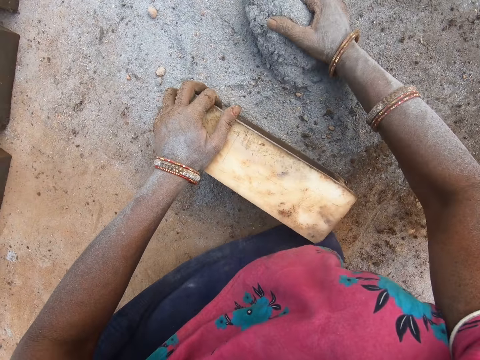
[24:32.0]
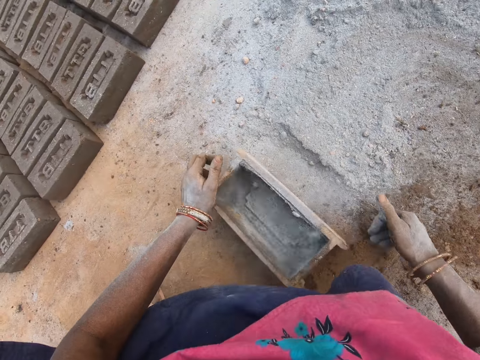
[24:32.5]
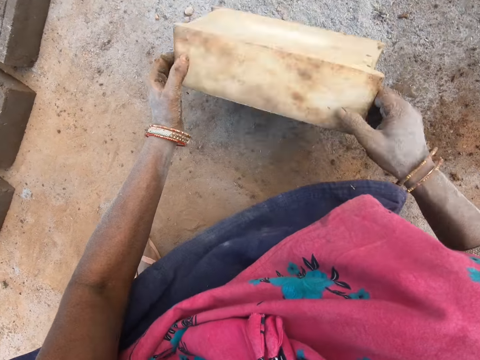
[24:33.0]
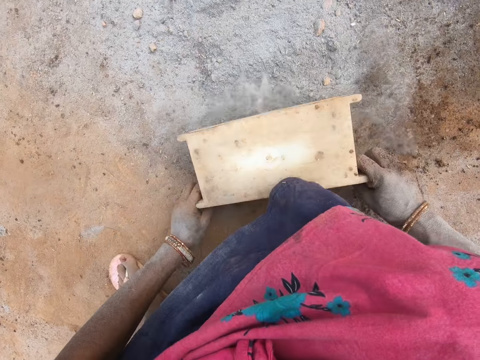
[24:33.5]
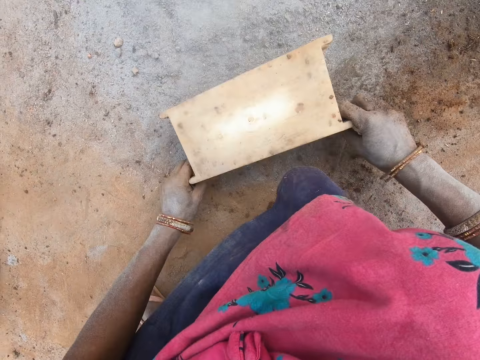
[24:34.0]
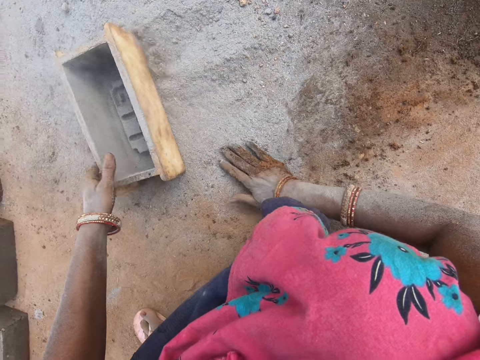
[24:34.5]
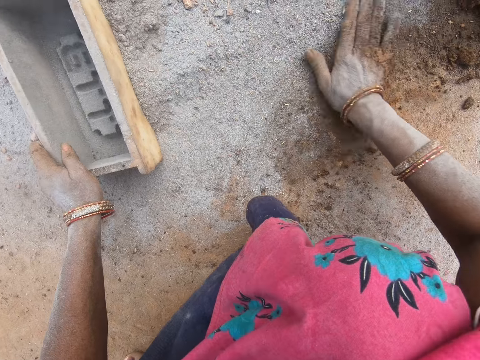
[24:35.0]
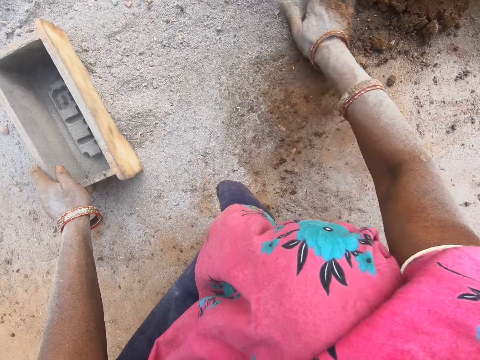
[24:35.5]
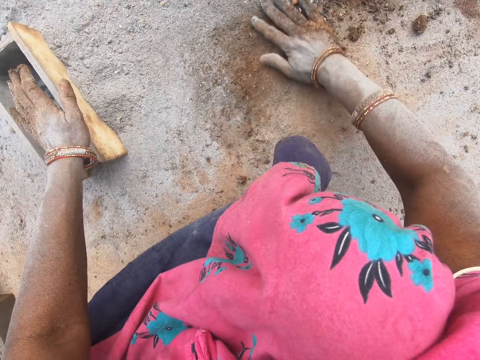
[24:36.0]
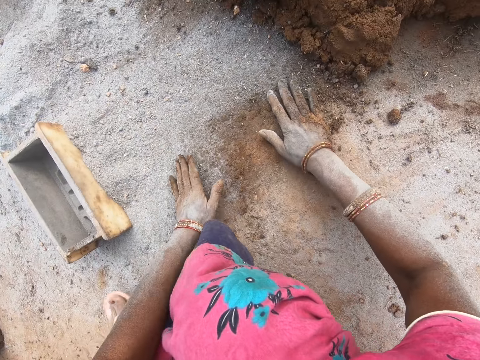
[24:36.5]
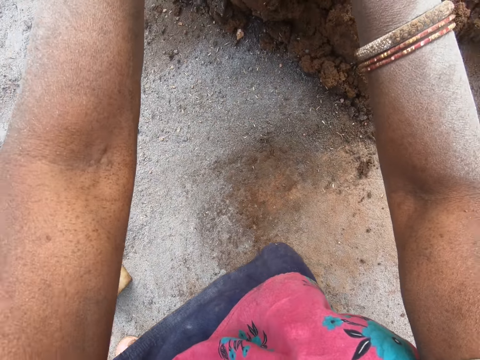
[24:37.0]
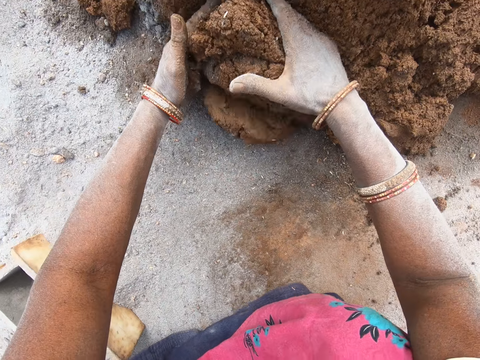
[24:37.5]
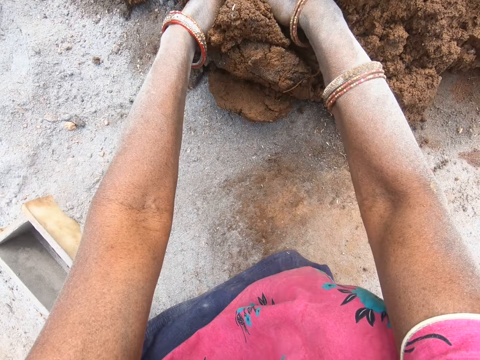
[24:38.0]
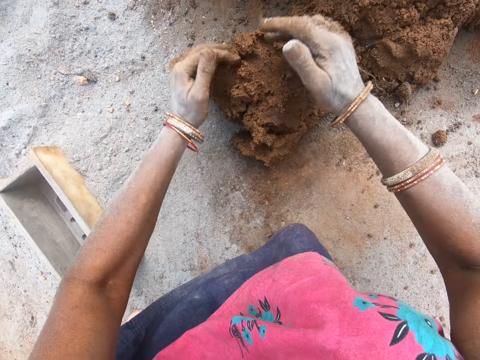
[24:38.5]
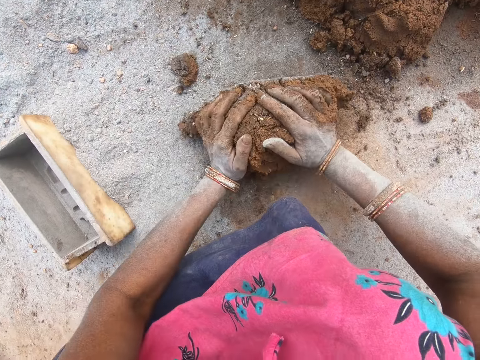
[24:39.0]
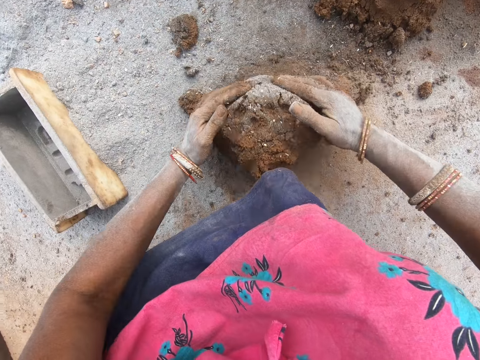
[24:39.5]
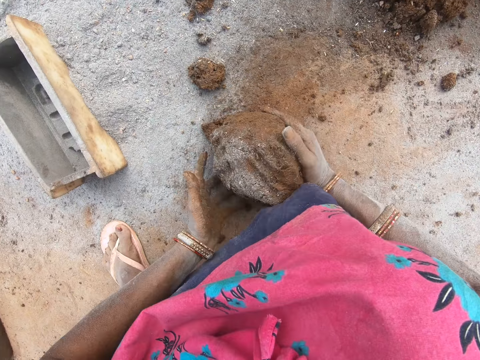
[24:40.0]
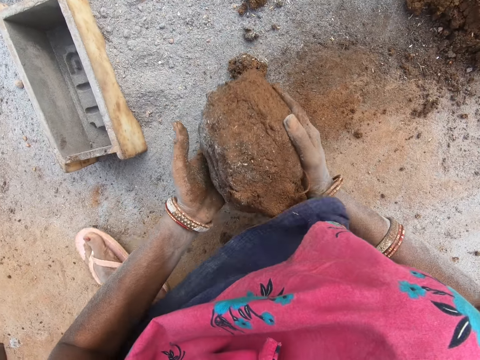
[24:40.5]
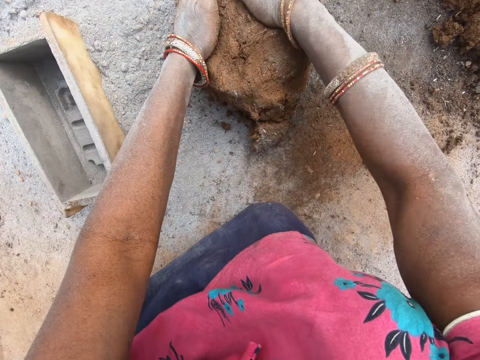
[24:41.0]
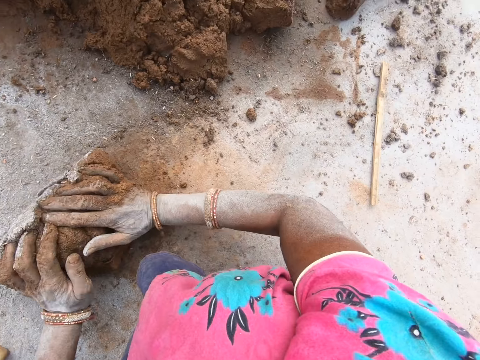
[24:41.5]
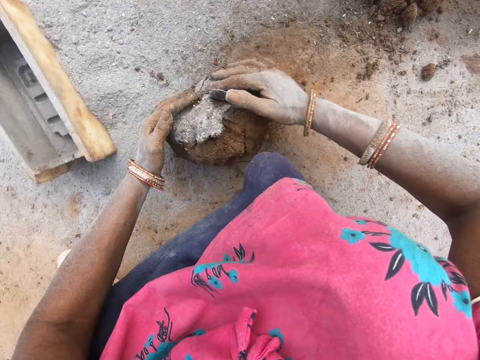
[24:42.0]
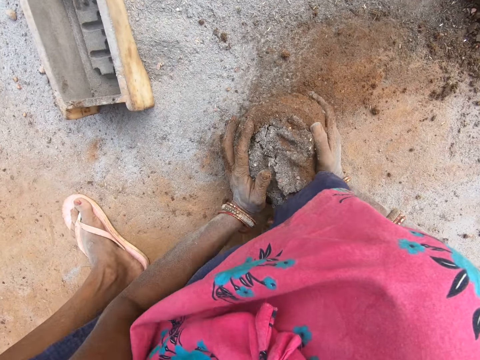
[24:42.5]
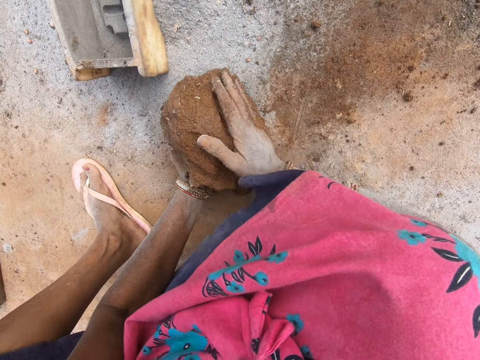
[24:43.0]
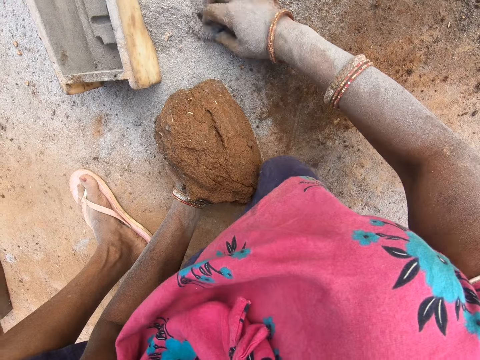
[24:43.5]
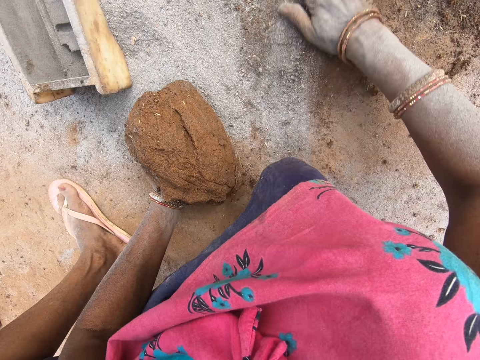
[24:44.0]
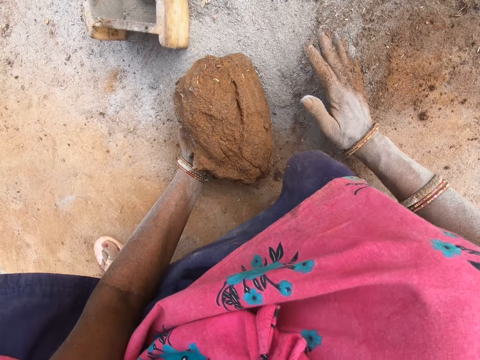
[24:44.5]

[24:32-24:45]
The camera wearer puts sand into a box on the ground. She dusts the wooden mold with ash. She pours the sand onto the ground. She pushes the sand on the ground with the box. She collects the ash together. She puts the box on the ground. She rubs her hand on the ground. She clears the ground with the hand. She cuts clay mold on the ground with her hands. She molds the clay mold onto the ground. She picks the mixture. She spreads sand on the ground.

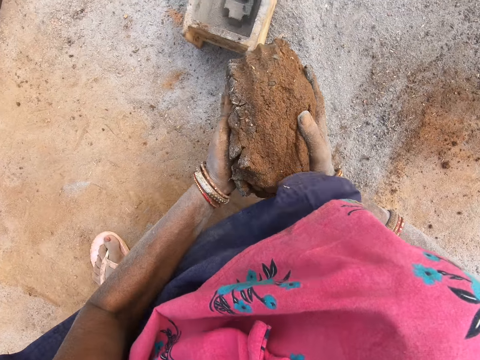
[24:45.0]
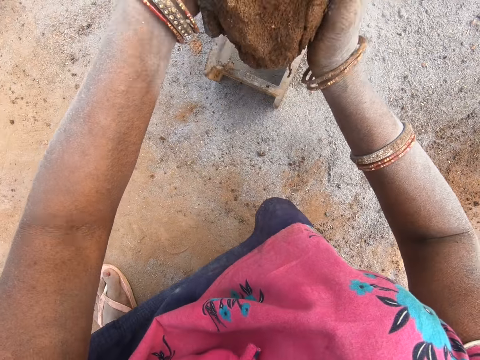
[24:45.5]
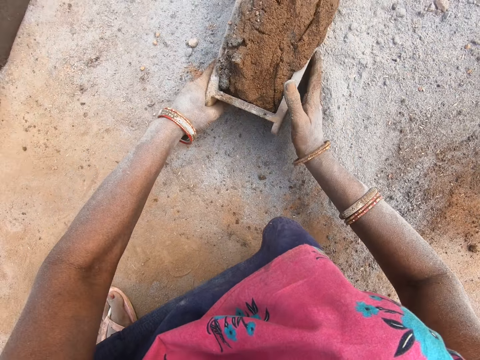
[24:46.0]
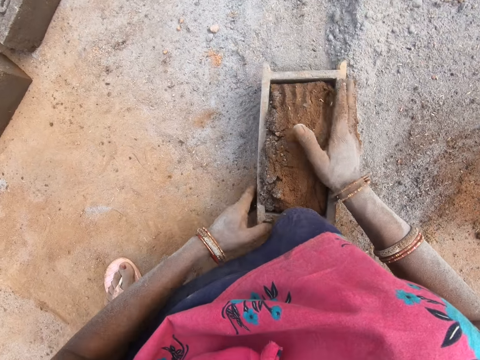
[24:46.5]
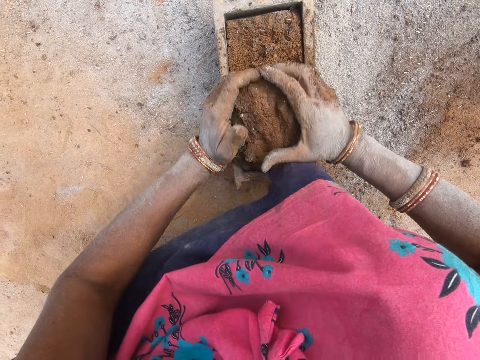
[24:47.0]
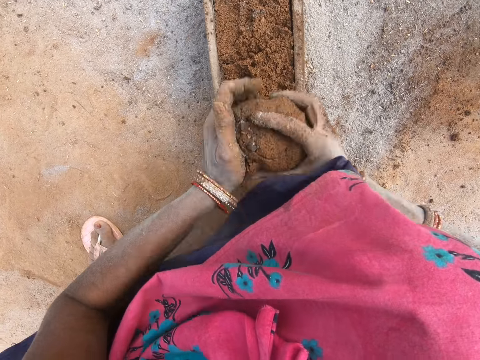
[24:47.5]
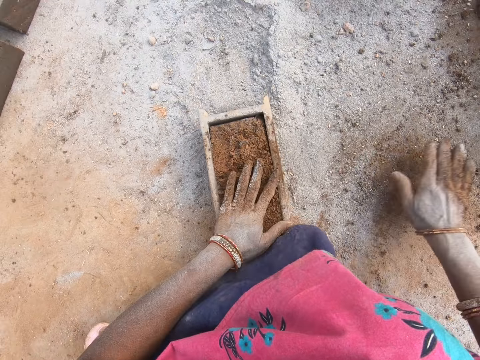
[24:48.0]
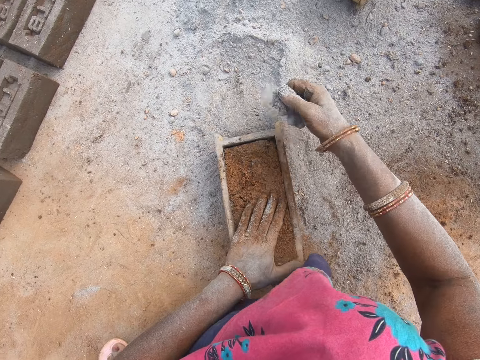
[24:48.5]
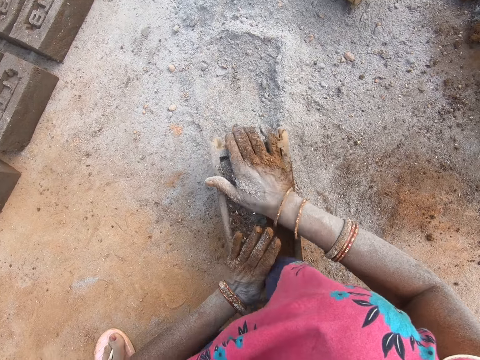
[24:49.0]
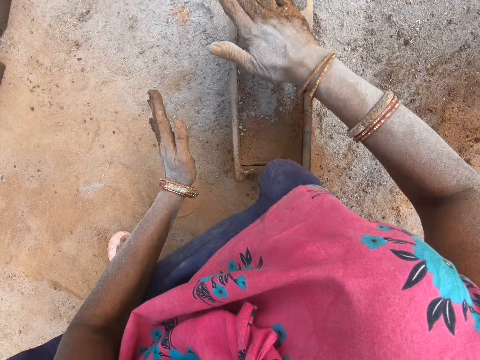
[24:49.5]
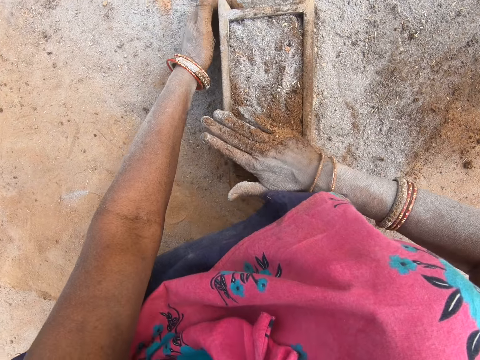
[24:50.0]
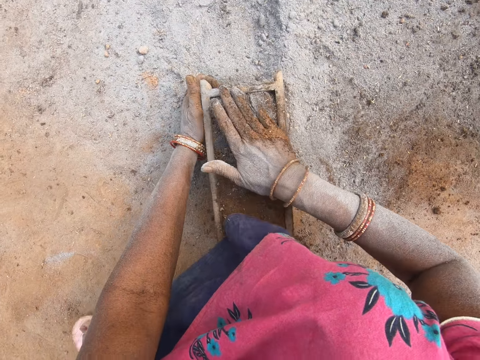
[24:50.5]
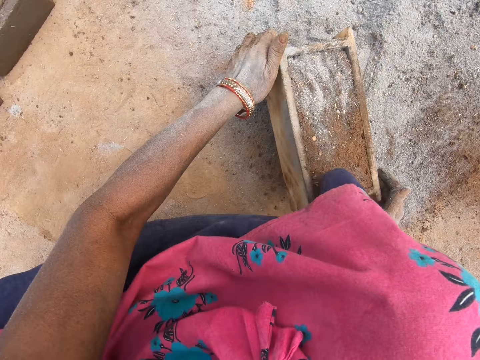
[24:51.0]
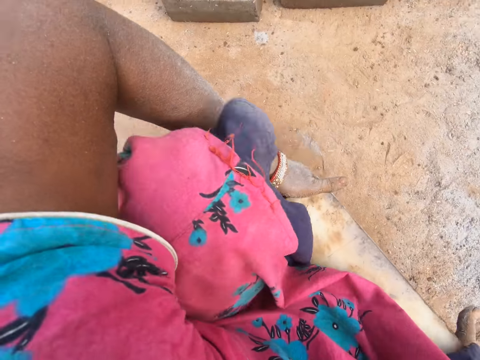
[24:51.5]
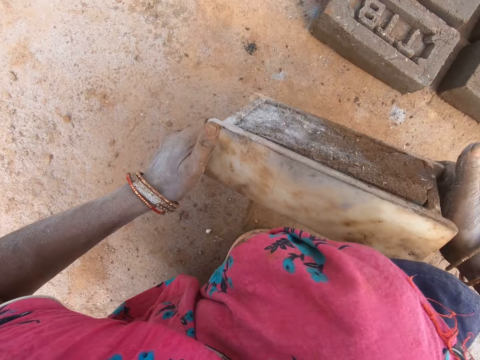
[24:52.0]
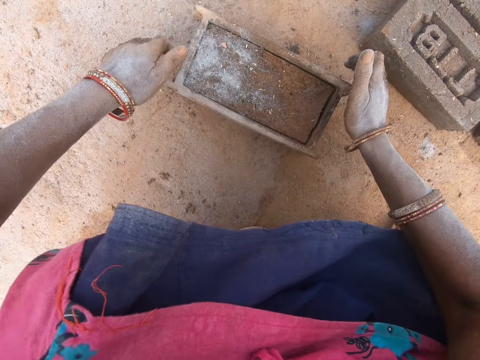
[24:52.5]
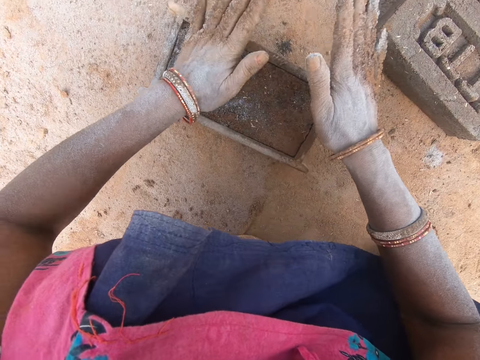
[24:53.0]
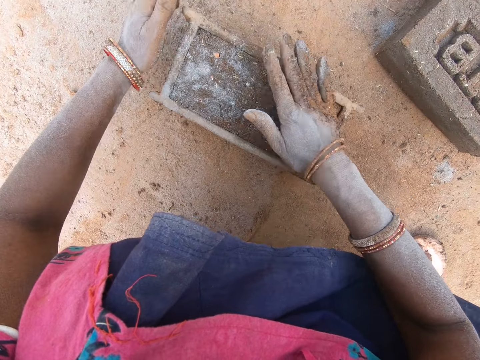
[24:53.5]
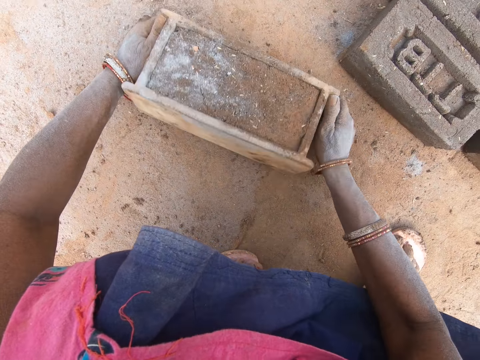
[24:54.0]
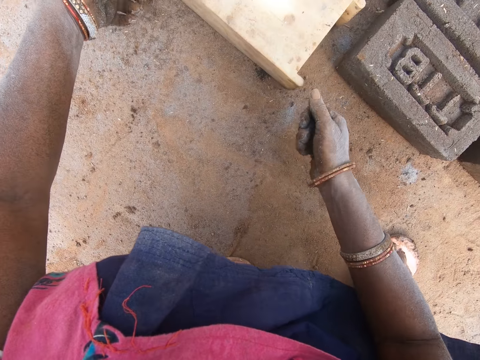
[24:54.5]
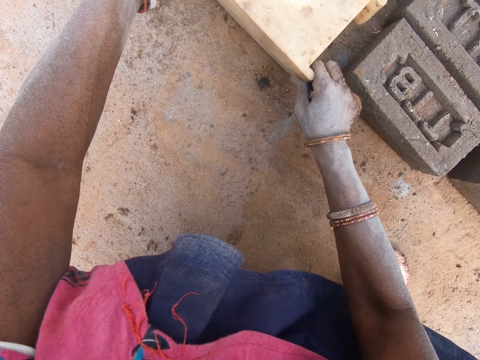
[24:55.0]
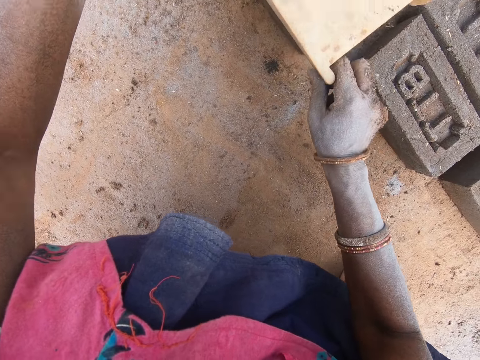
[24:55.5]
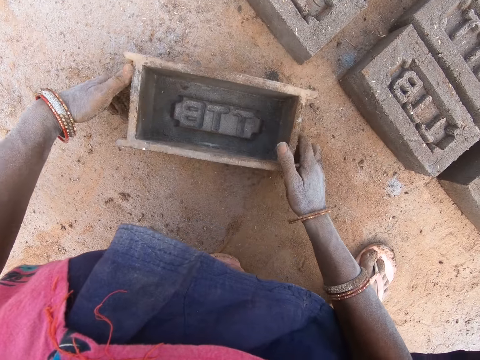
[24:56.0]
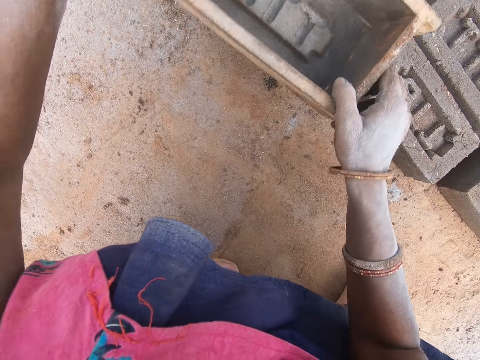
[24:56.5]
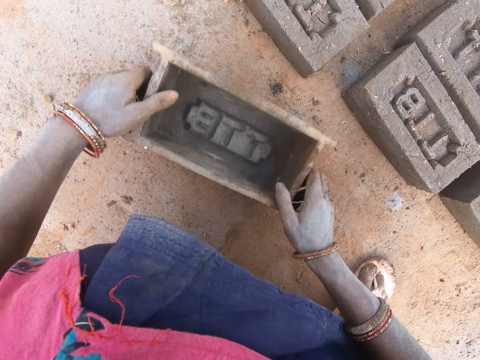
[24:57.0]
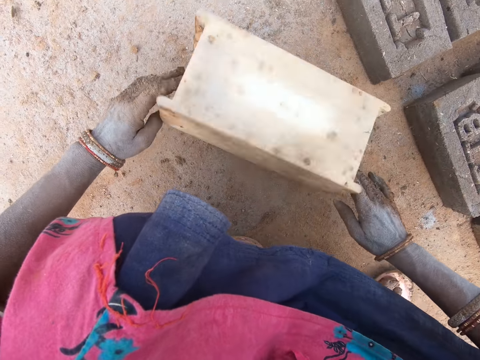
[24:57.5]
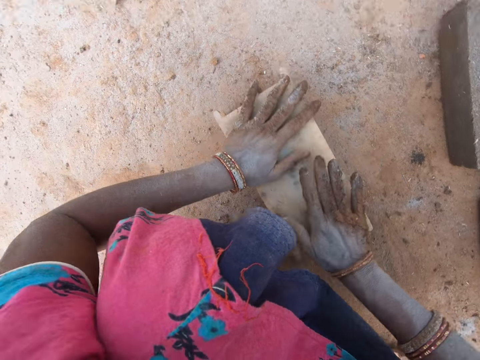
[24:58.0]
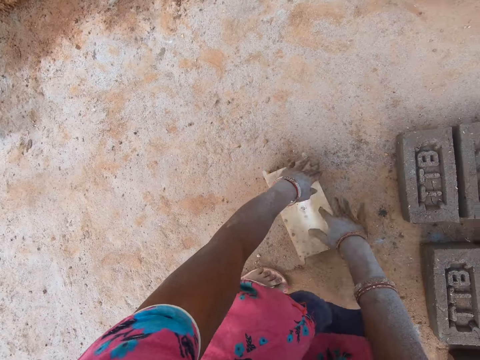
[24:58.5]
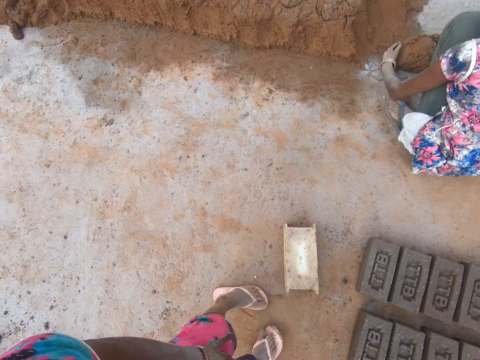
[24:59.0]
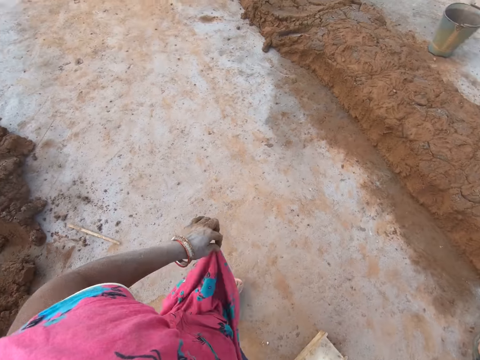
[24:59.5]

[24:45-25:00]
The camera wearer places the mixture or clay mold in the wooden mold or box. They pull the box with the clay mold closer. They cut the clay mold in the box. They remove excess mixture. They put the clay mold on the ground. They pick sand on the ground. They put the sand into the clay mold in the box. They compress the clay mold into the box. They fix the mixture in the wooden mold. They pick the box with the clay mold. They relocate the wooden mold. They put the box with the clay mold on the ground. They fix the mixture in the wooden mold. They compress the clay mold into the box. They pick the box with the clay mold. They put the clay mold to the ground from the box. They remove the mixture from the wooden mold. They put the box on the ground. They pick the box on the ground. They put the box on the ground. They rotate the box in the air. They stand up from the ground.
